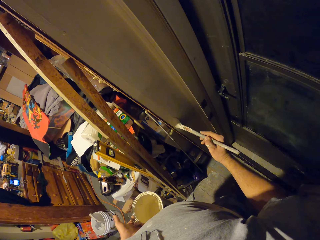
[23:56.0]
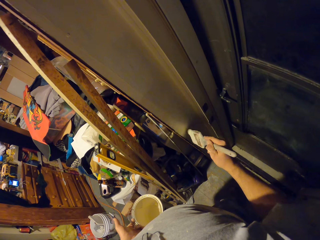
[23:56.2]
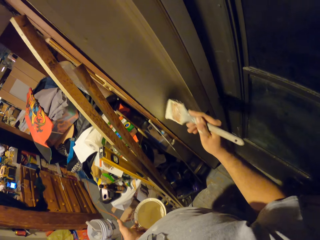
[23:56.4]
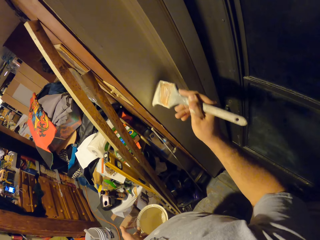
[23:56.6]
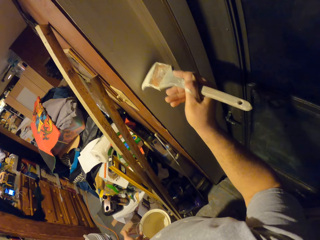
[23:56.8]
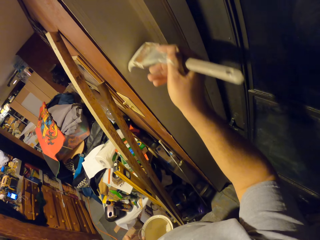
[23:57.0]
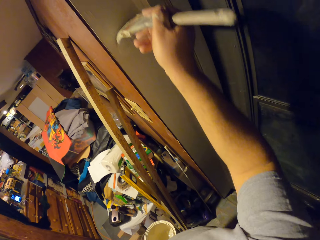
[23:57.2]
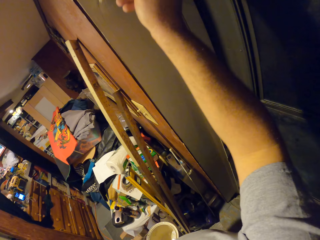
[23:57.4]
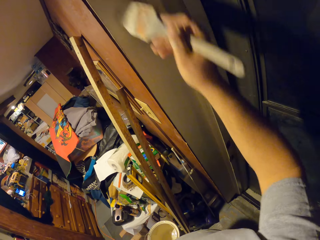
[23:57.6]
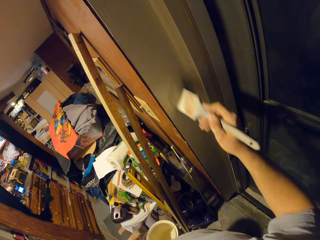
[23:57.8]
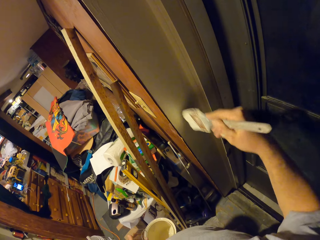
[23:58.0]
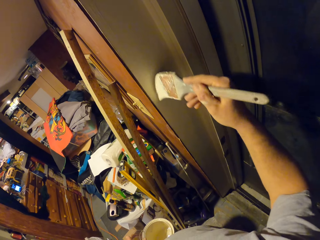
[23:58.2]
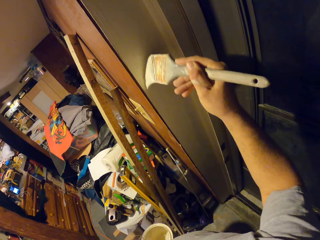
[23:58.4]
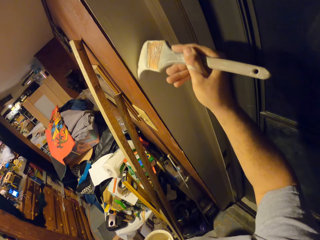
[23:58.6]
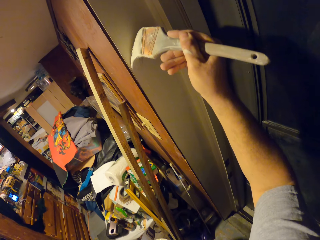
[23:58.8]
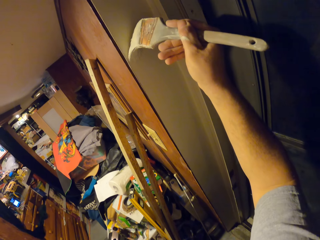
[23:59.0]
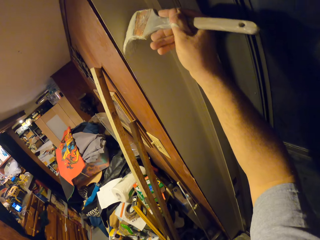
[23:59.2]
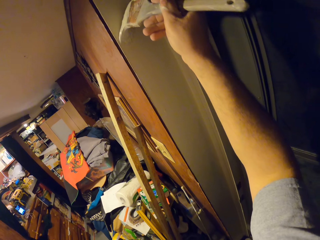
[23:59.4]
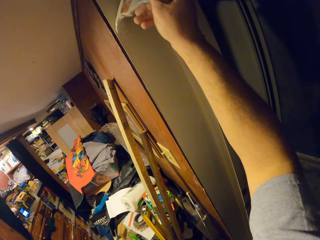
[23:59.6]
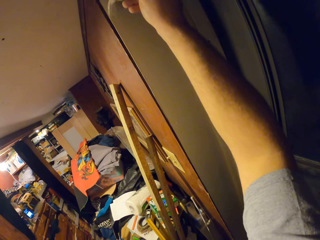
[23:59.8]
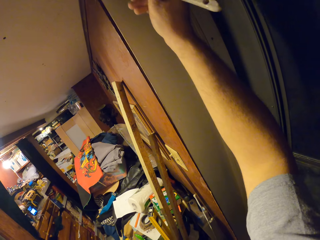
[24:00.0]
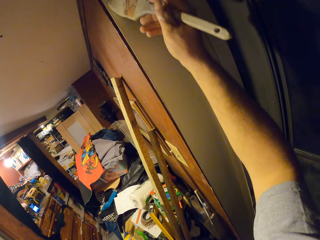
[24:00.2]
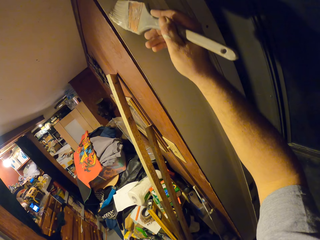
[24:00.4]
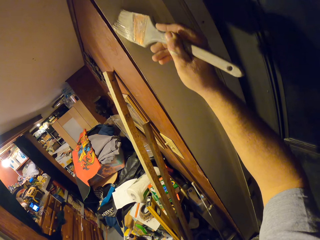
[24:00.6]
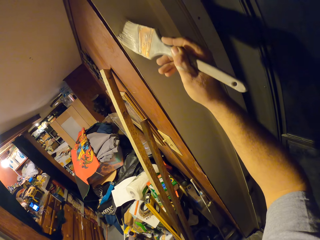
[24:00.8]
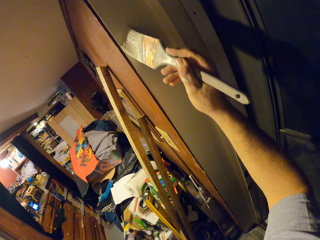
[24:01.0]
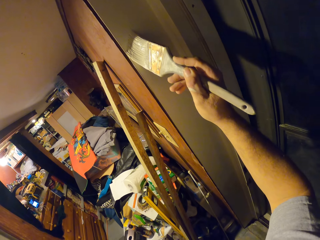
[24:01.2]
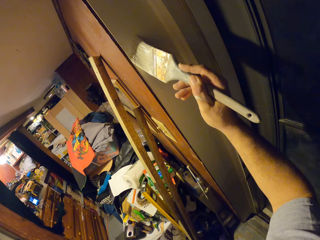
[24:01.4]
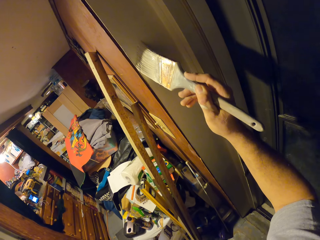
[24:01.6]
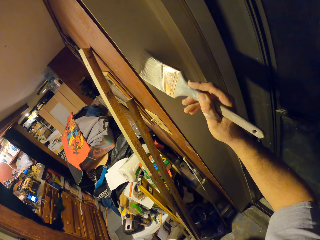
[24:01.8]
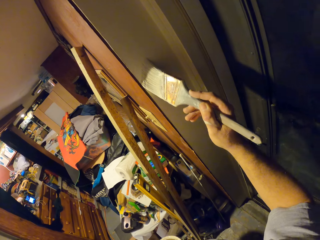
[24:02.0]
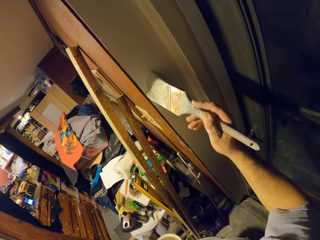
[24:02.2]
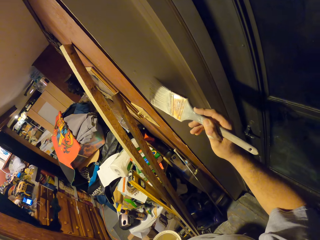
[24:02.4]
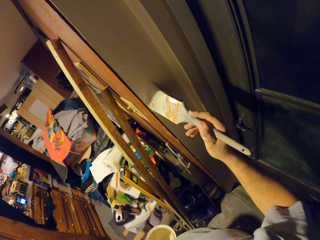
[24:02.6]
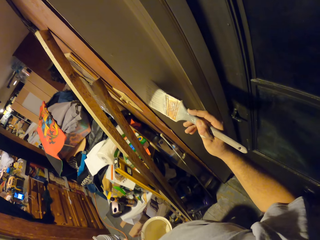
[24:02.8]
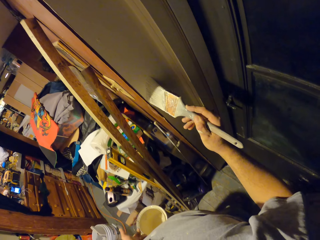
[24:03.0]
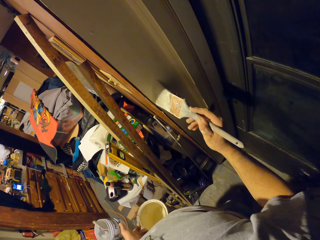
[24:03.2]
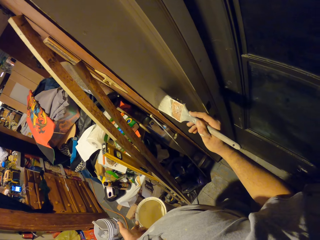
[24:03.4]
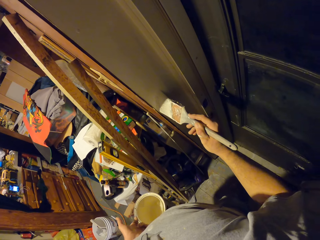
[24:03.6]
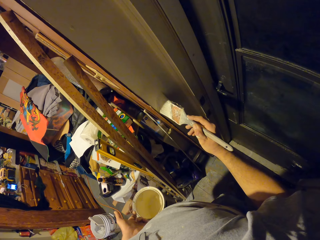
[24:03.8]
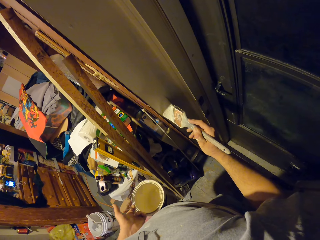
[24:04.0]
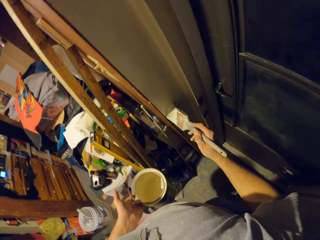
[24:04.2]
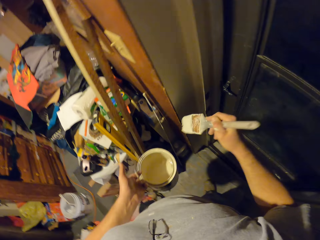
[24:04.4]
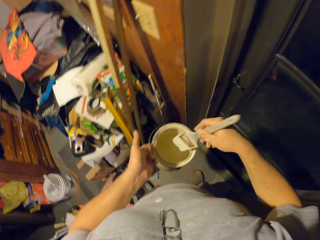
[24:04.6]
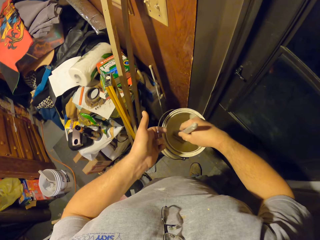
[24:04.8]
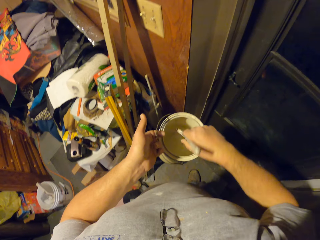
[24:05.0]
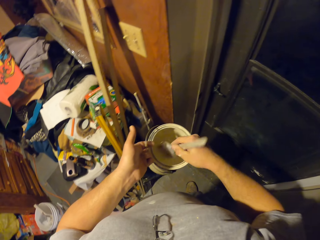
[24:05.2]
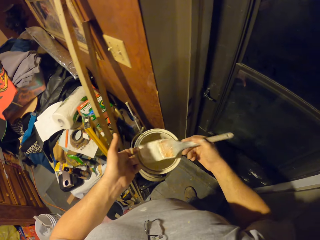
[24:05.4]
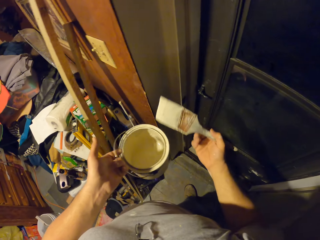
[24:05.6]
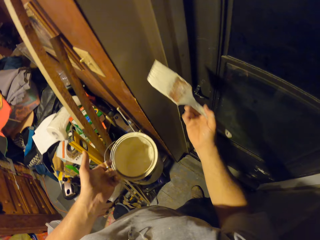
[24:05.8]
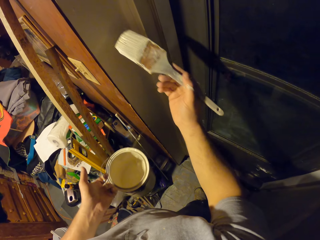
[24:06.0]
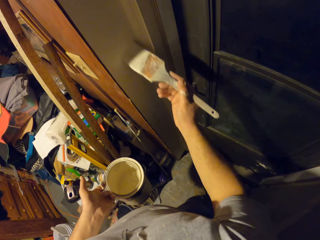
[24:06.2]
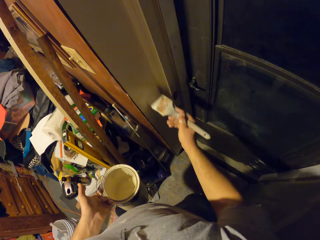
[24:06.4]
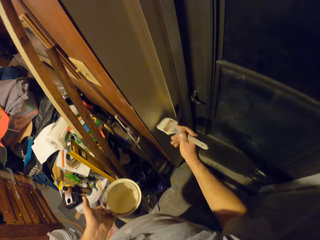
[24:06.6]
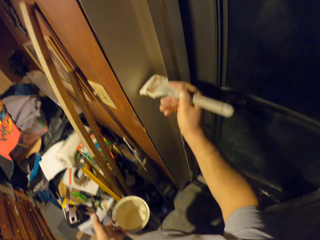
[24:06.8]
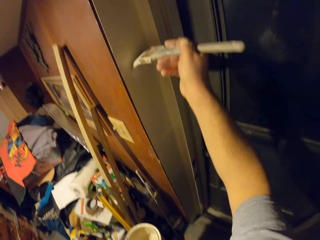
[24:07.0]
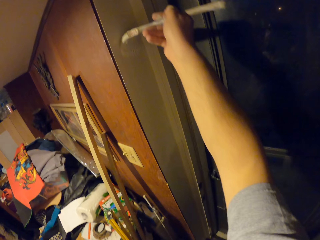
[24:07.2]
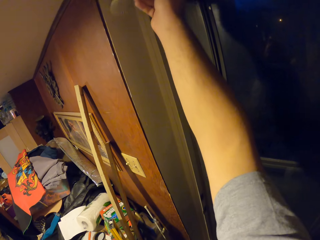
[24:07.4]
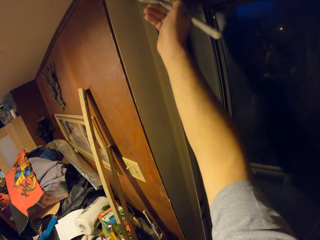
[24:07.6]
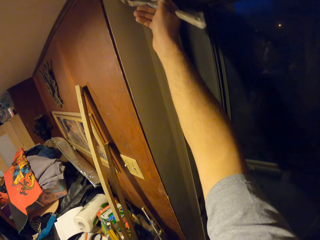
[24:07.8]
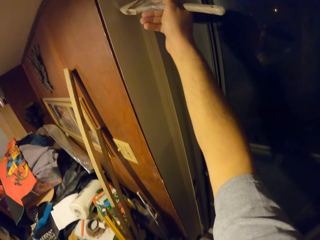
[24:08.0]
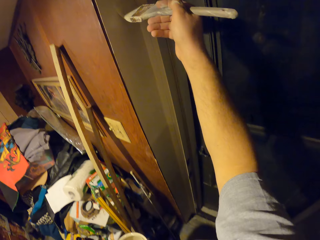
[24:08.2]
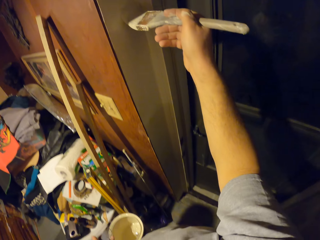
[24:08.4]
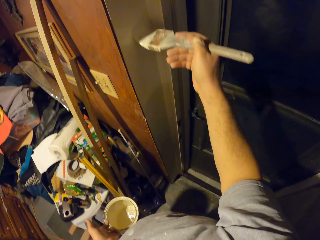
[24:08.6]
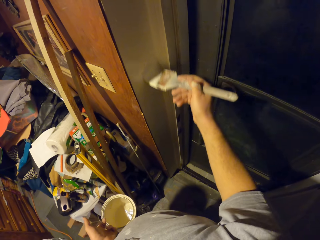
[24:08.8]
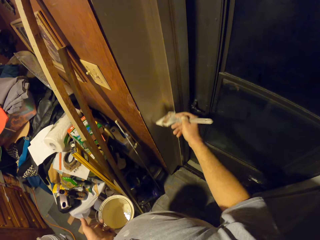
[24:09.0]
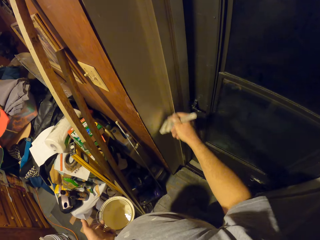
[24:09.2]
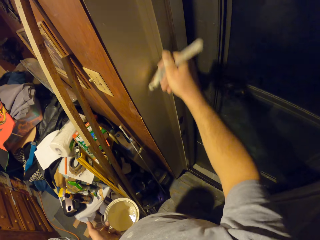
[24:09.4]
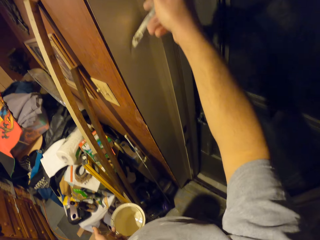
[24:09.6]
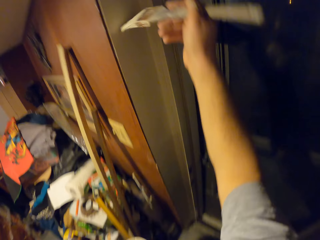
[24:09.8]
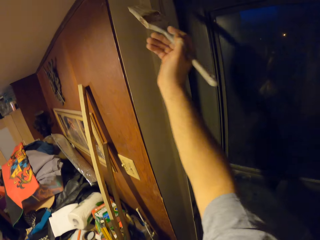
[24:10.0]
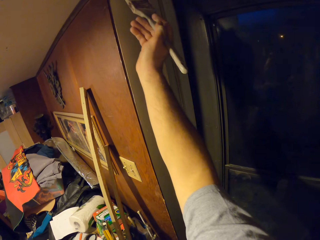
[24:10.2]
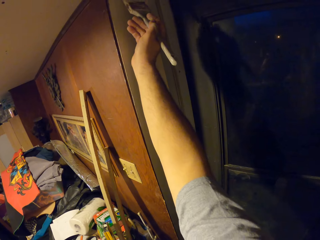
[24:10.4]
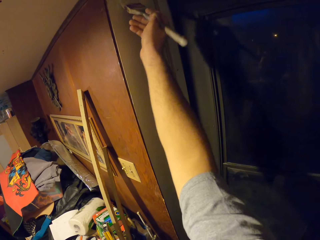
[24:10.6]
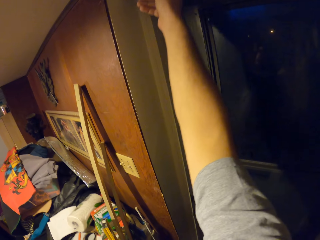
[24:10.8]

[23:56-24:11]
The camera wearer scoops paint from the bucket of paint in his left hand with the paint brush. He paints the frame of the door with the paint brush in his right hand.

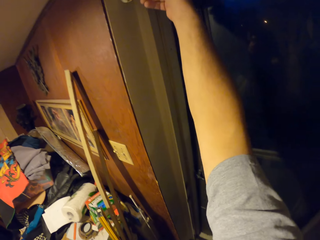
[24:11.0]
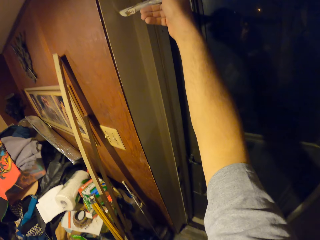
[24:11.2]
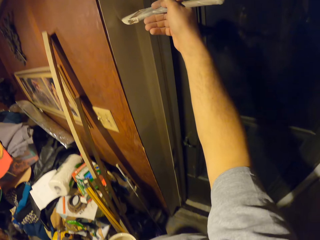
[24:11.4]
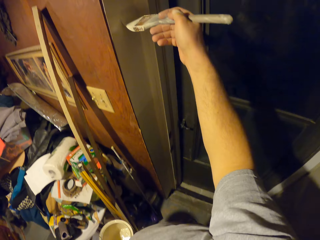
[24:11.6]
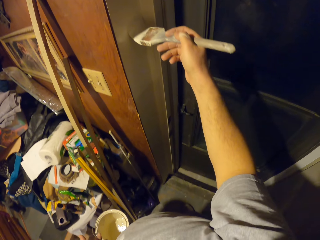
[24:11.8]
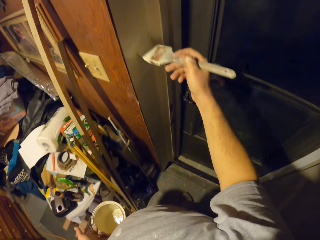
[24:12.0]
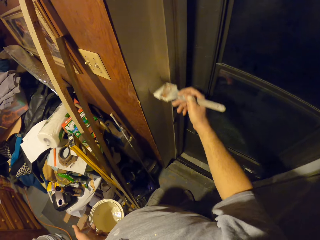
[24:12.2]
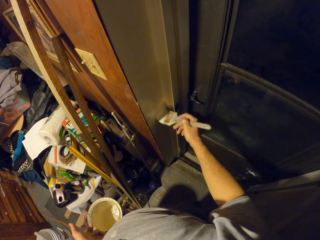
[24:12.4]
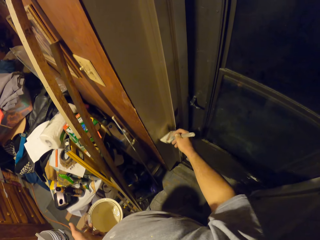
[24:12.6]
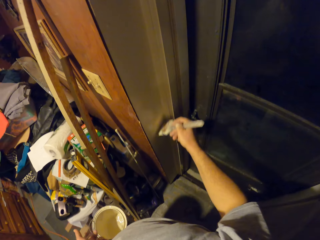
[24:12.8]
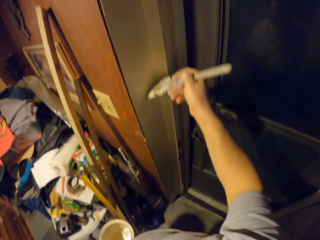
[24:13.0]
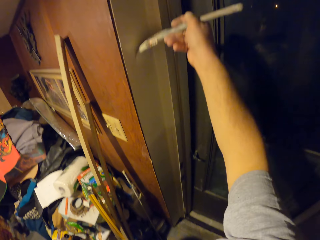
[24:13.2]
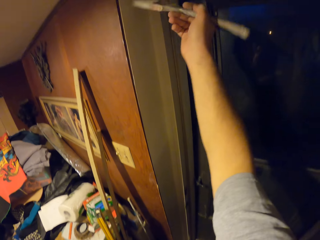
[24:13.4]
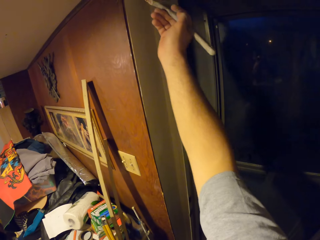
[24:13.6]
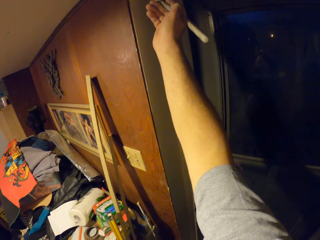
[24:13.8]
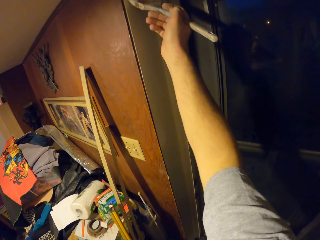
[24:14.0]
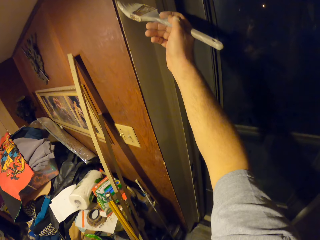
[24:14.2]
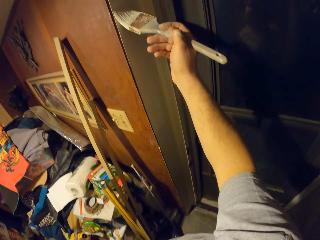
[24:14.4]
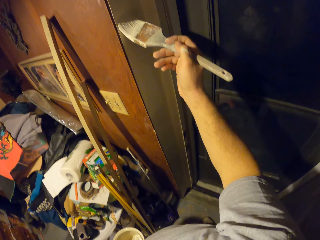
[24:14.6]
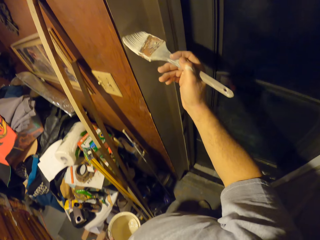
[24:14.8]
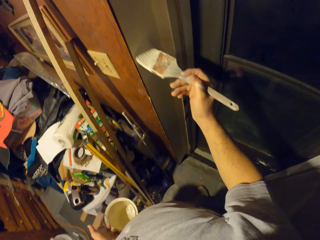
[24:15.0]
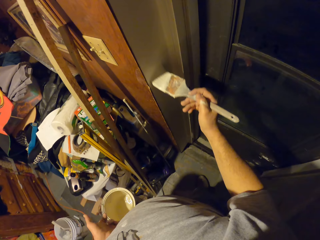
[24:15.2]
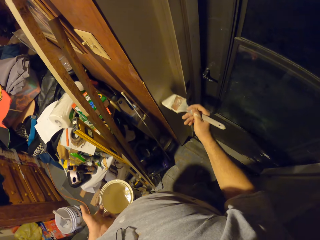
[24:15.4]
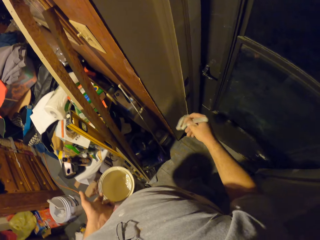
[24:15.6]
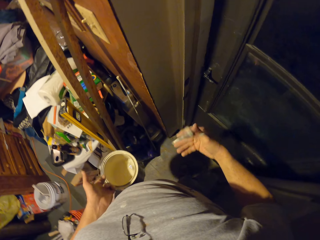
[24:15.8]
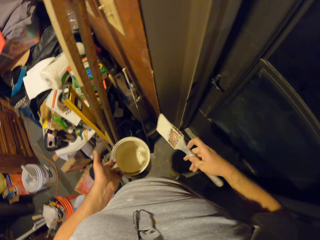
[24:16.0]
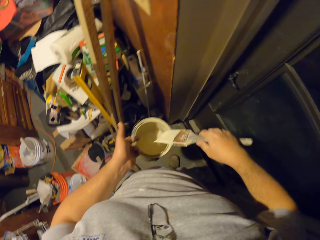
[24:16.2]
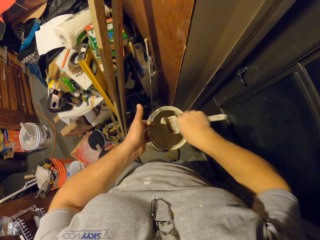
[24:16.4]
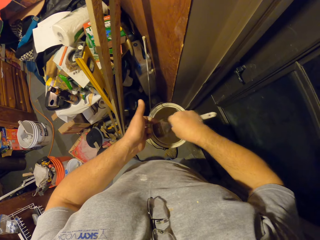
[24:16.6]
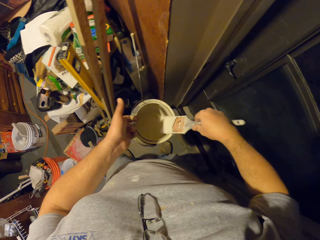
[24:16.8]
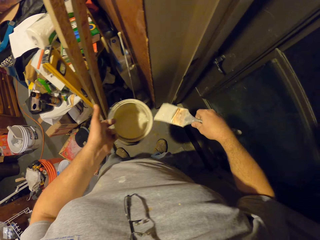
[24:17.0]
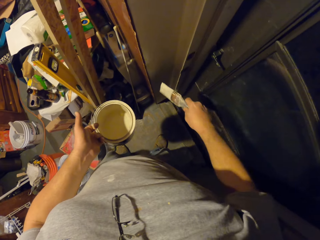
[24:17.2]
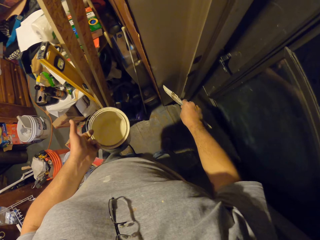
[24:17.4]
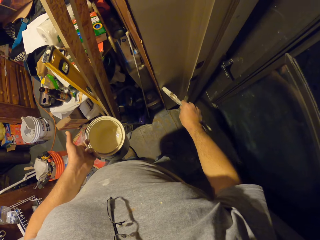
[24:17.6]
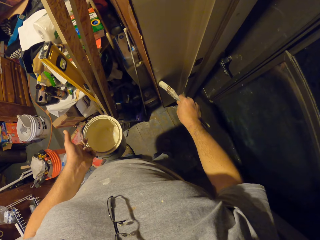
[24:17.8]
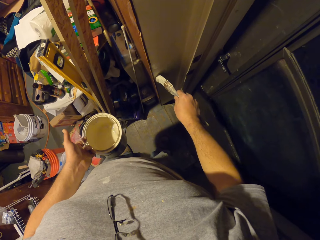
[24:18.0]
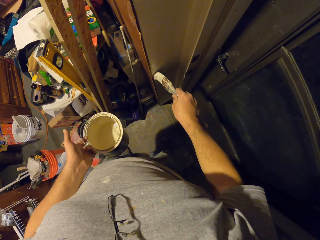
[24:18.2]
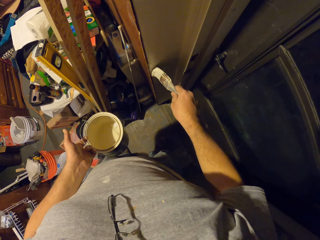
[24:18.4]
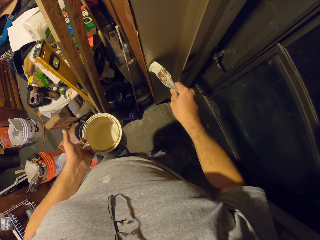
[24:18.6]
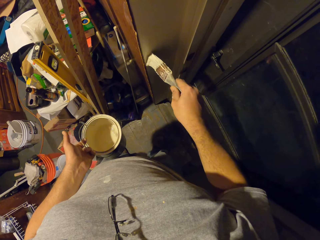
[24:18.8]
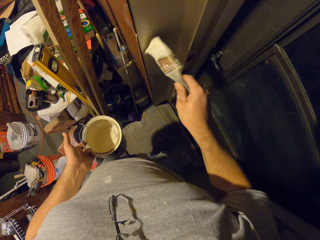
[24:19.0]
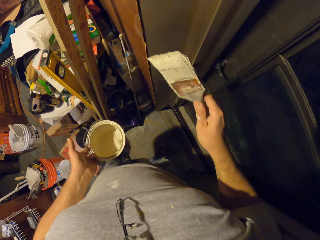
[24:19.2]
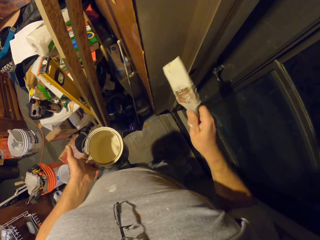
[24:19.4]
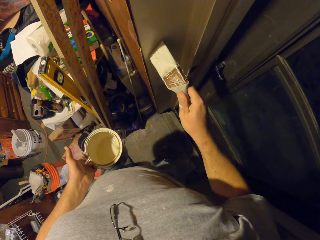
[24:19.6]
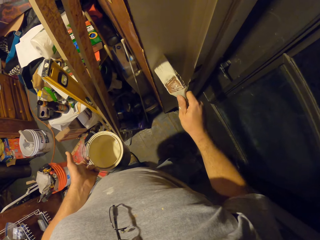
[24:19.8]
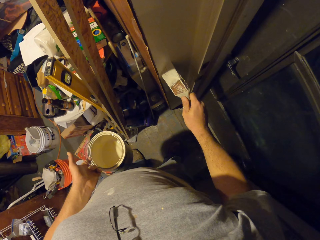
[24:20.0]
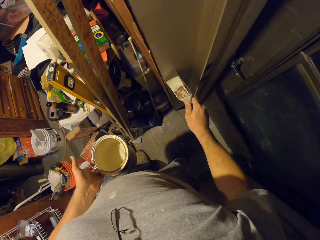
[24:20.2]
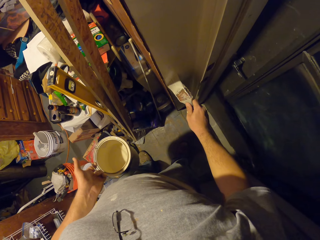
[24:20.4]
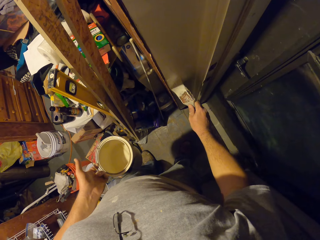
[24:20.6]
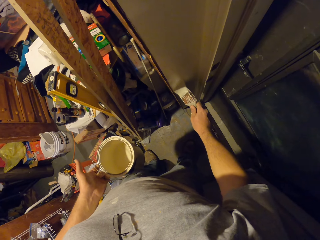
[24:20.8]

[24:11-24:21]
The camera wearer scoops paint from the bucket of paint in his left hand with the paint brush. He paints the frame of the door with the paint brush in his right hand.
